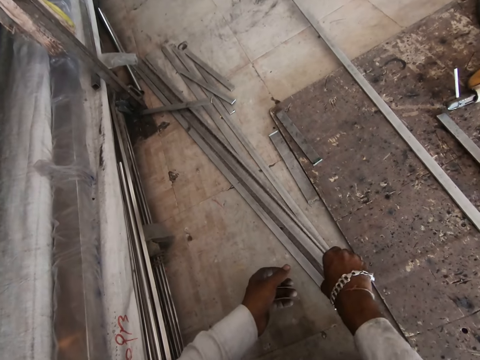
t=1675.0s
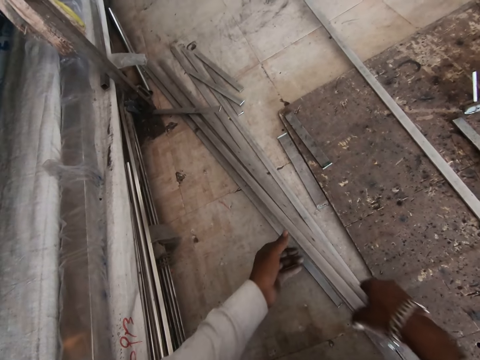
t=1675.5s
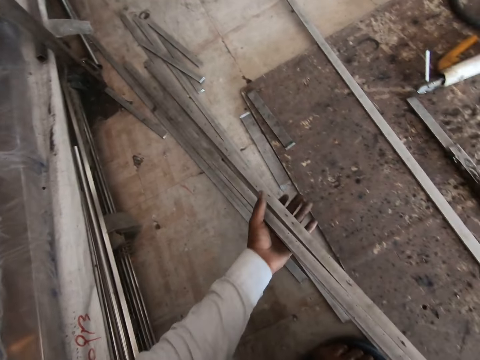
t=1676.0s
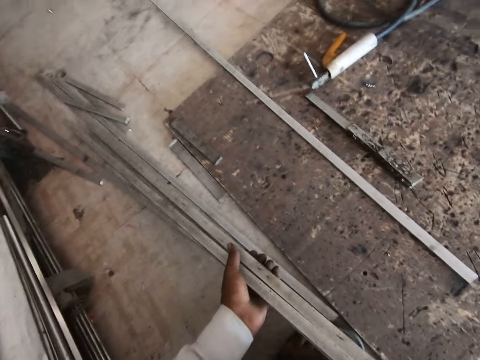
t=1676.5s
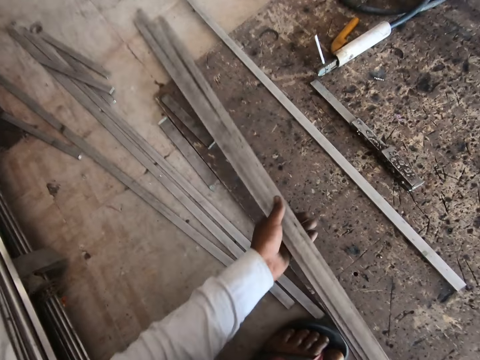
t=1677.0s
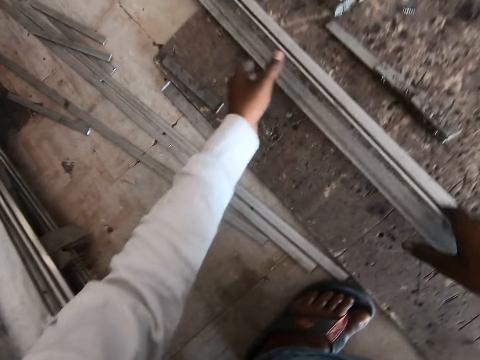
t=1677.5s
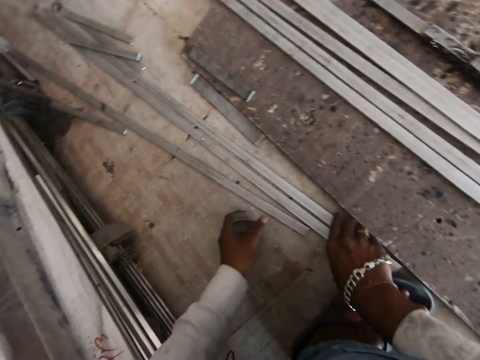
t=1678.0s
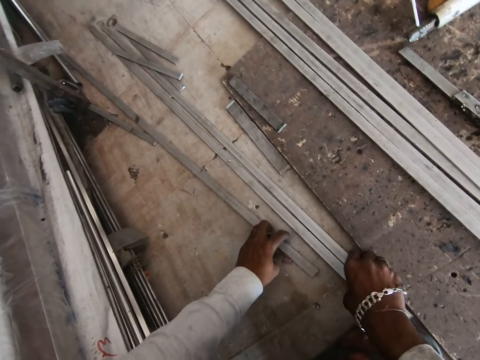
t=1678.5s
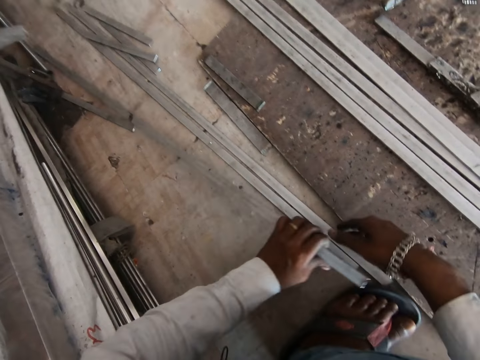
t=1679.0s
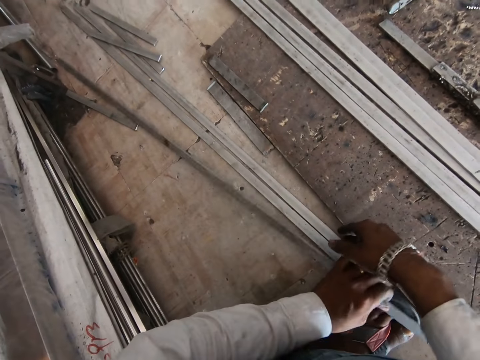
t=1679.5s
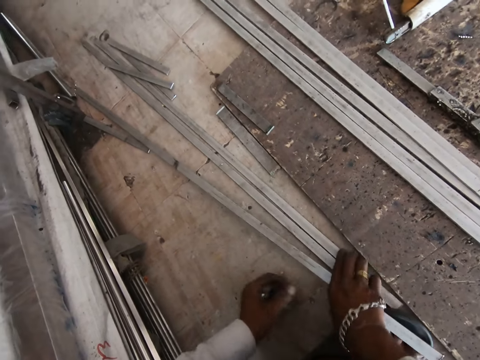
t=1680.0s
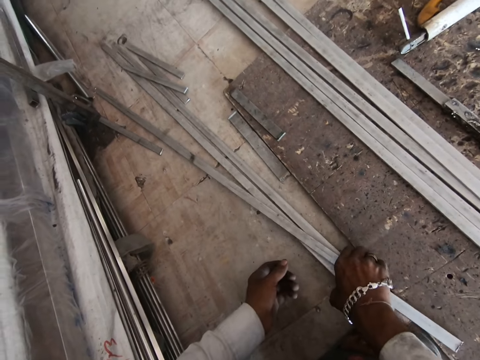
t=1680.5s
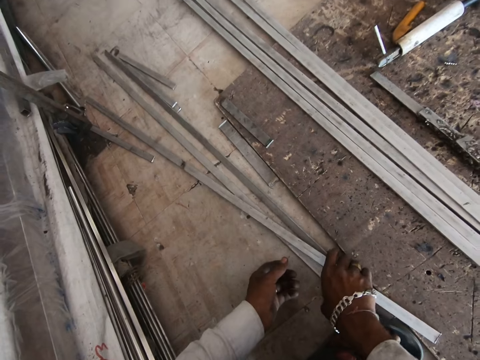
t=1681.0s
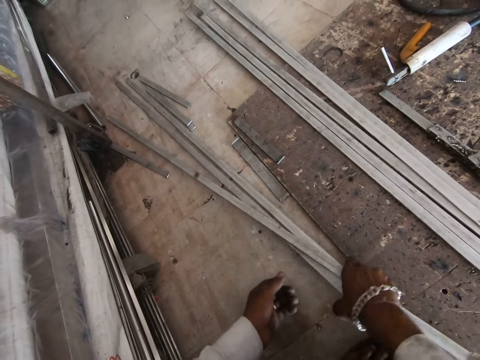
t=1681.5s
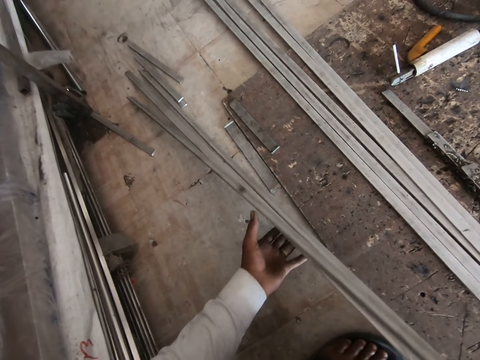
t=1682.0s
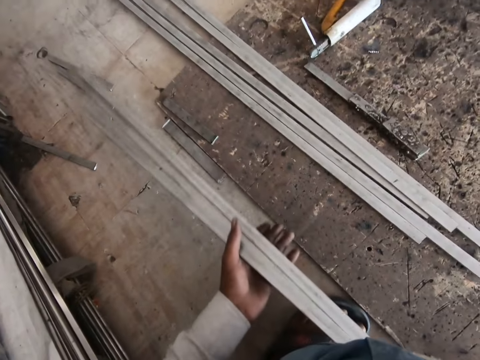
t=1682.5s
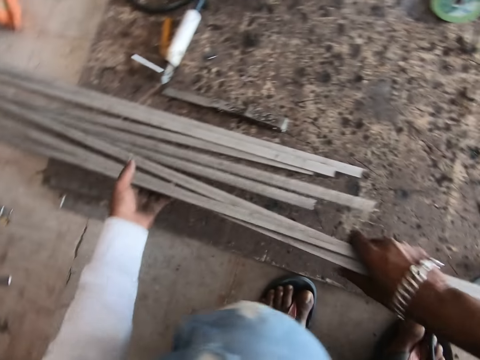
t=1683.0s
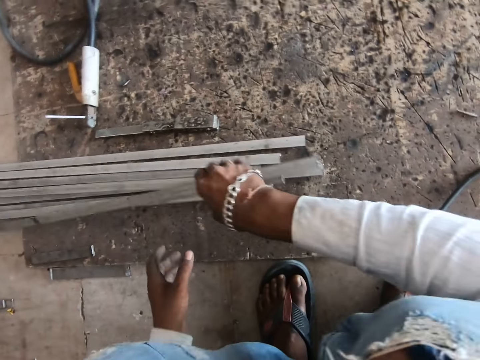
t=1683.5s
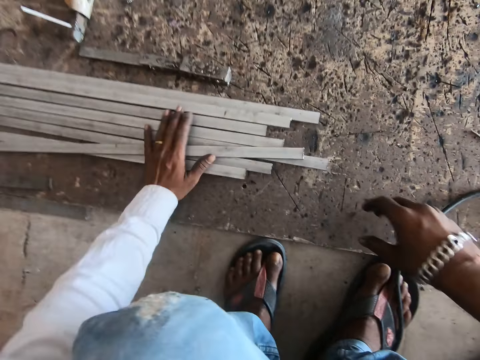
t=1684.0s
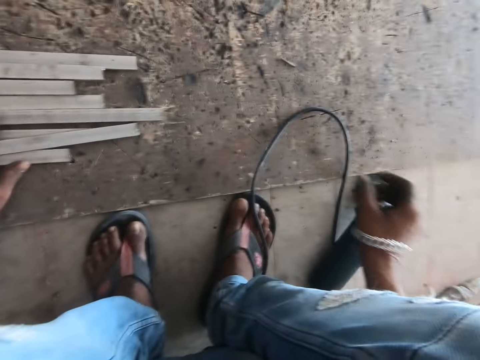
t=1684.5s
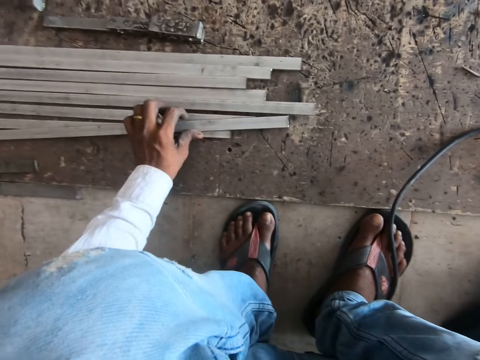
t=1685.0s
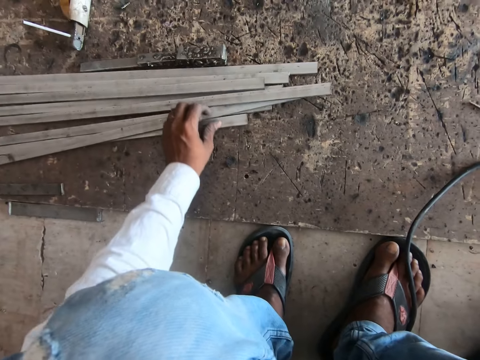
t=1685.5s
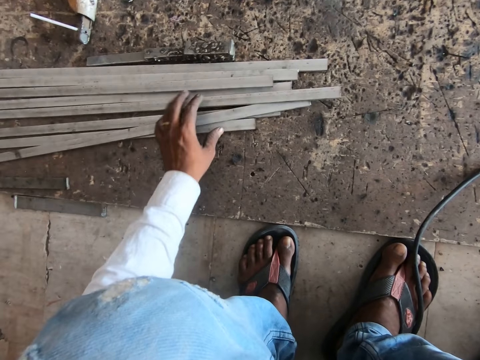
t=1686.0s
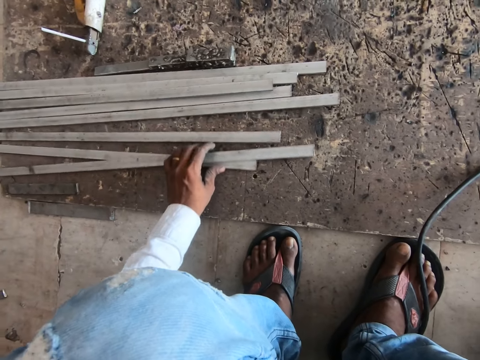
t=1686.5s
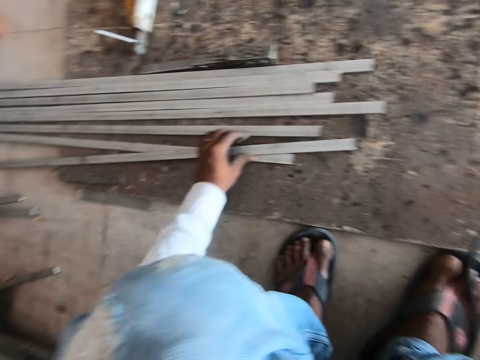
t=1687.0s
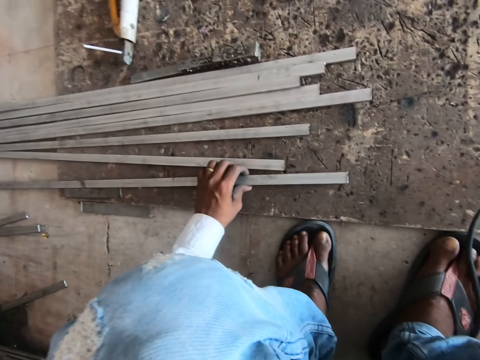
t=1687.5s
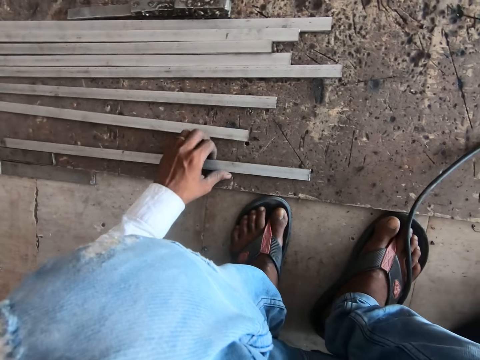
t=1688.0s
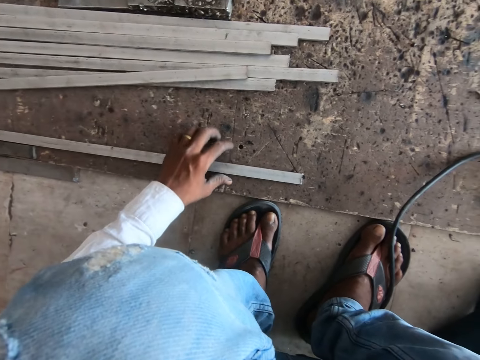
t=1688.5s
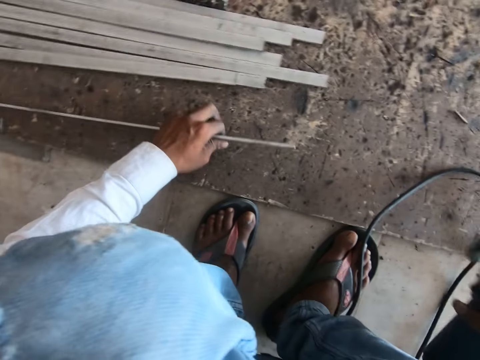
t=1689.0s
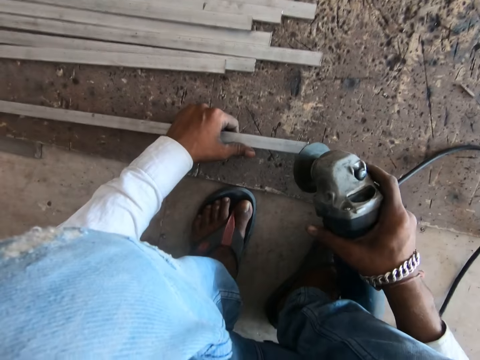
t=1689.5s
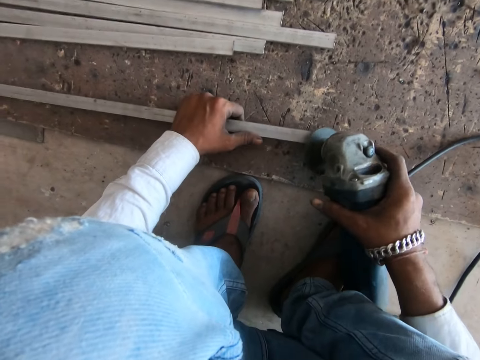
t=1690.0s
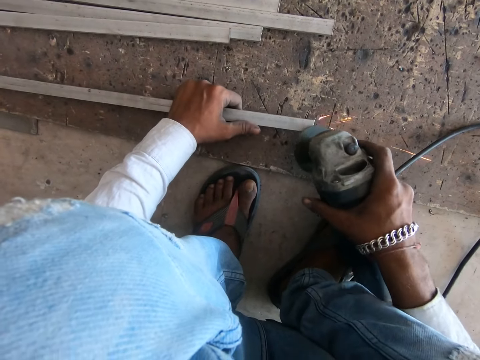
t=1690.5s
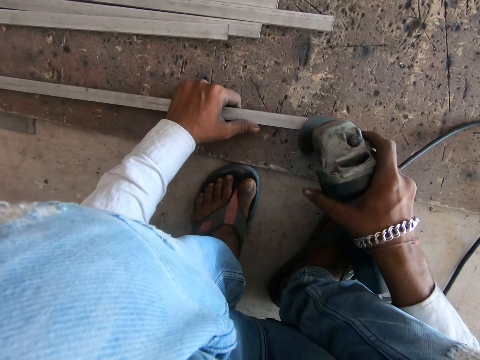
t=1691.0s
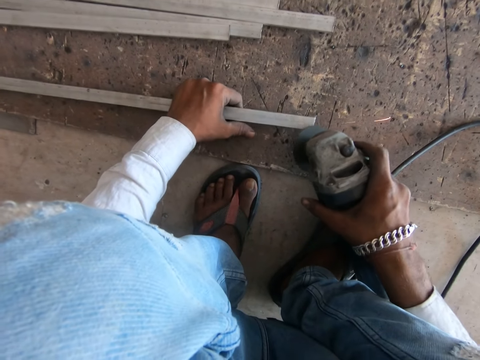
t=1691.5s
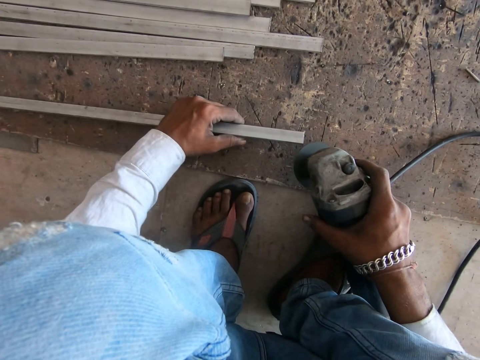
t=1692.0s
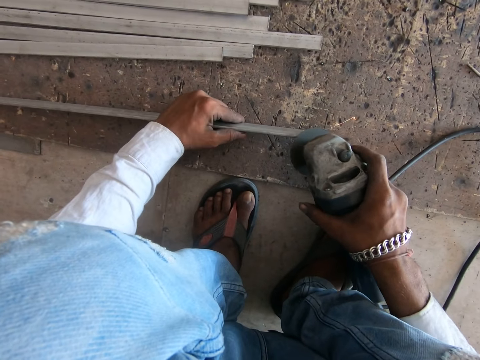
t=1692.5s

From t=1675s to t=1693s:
The camera wearer lifts the metal rods with both hands. They place the metal rods on the floor with both hands. They pick up a metal rod on the floor with the left hand. They place the metal rod on the floor with the left hand. They pick up the metal rods on the floor with the right hand. They hold the metal rods with both hands. They place the metal rods on the floor with both hands. They place the left hand on the metal rods on the floor. They move the metal rods on the floor with the left hand. They pick up the metal. They hold a metal rod with the left hand. They hold the grinder machine with the right hand. They grind the metal rod in the left hand with the grinder machine in the right hand.

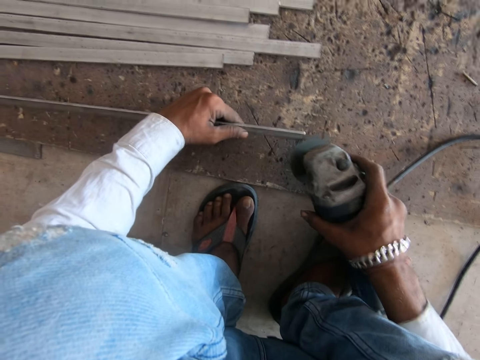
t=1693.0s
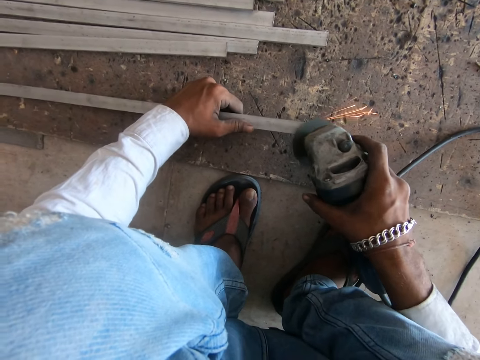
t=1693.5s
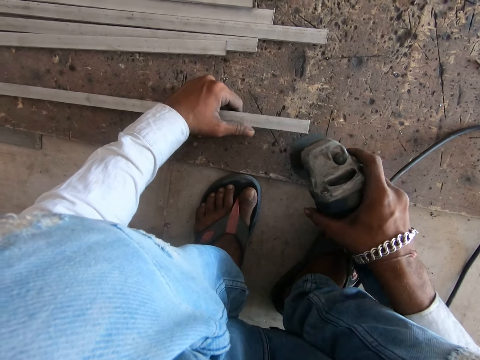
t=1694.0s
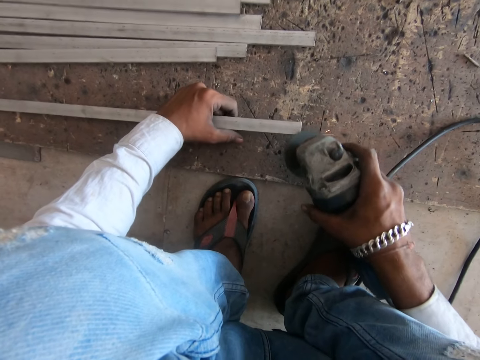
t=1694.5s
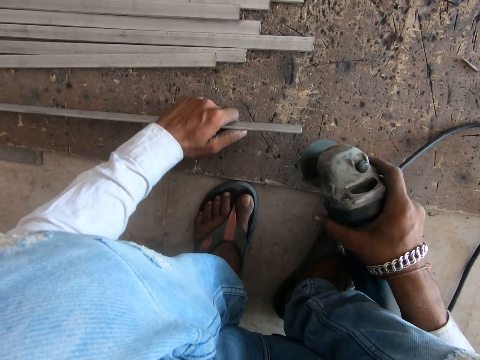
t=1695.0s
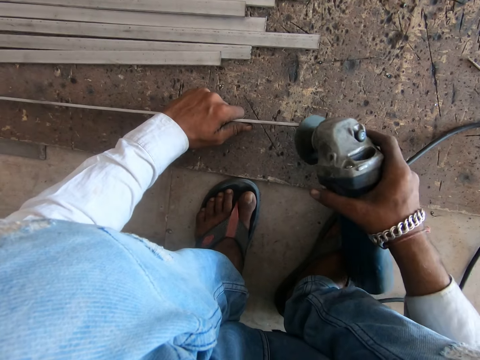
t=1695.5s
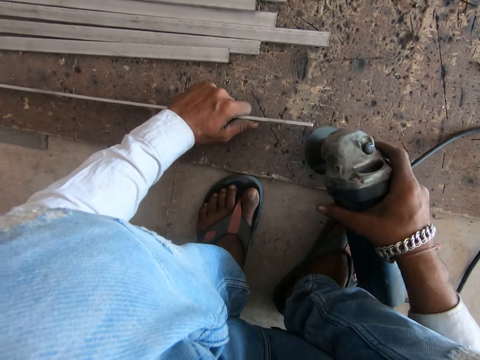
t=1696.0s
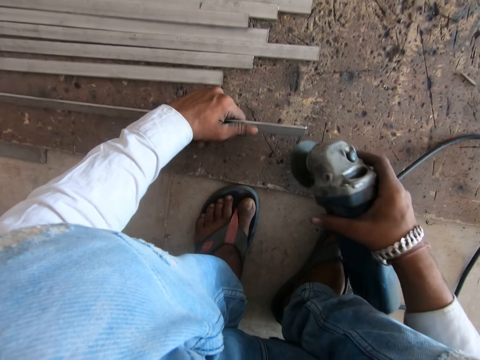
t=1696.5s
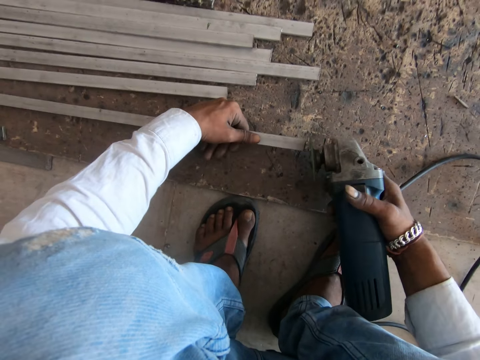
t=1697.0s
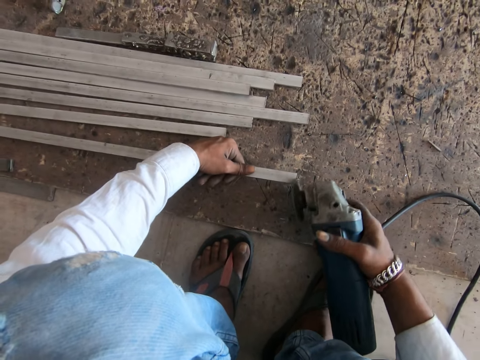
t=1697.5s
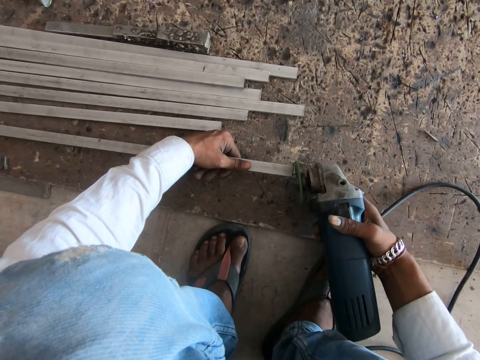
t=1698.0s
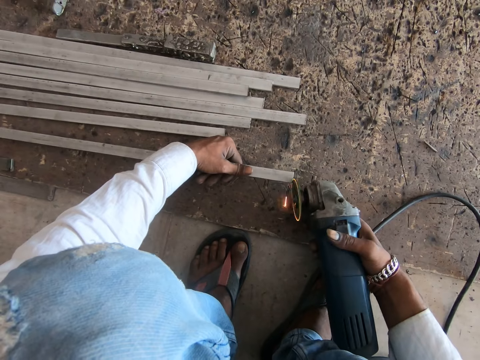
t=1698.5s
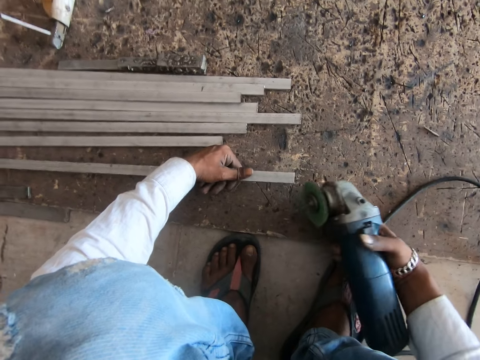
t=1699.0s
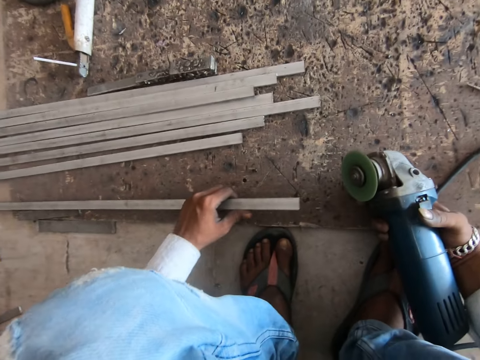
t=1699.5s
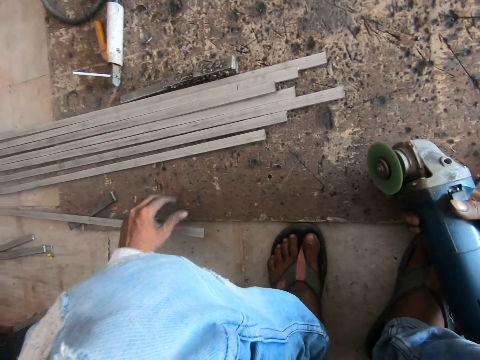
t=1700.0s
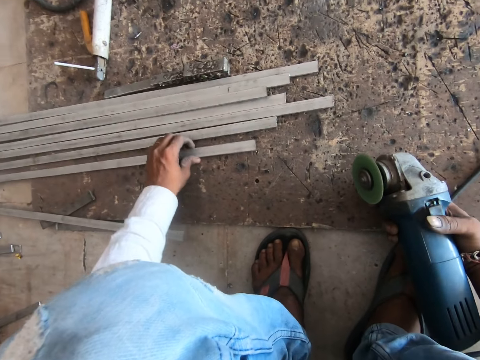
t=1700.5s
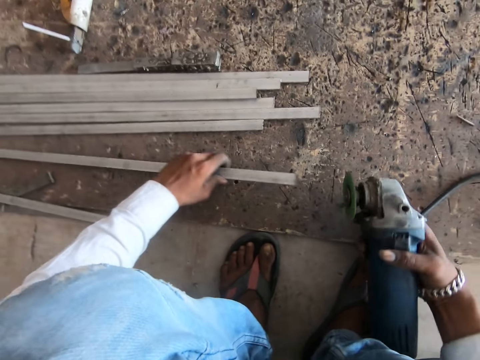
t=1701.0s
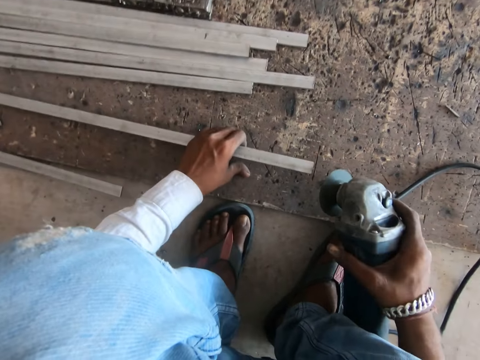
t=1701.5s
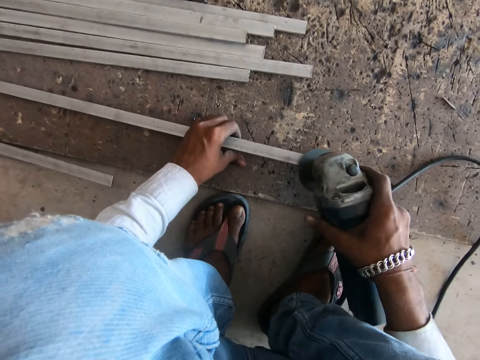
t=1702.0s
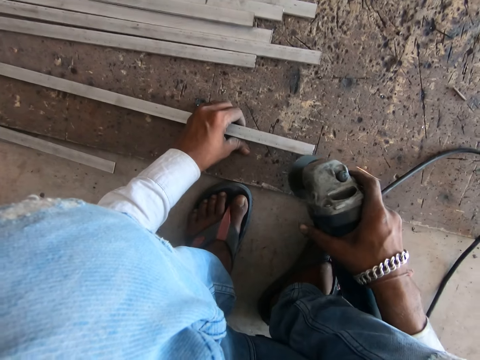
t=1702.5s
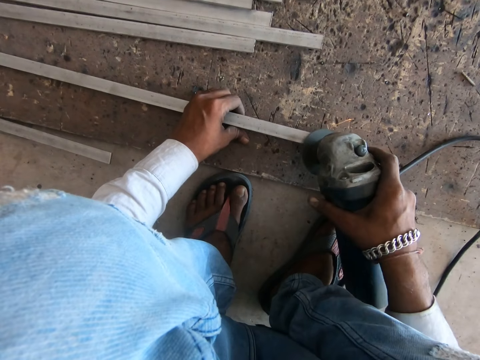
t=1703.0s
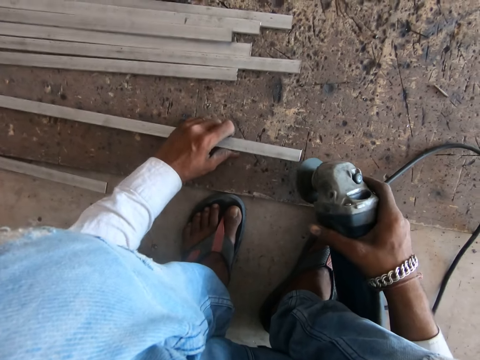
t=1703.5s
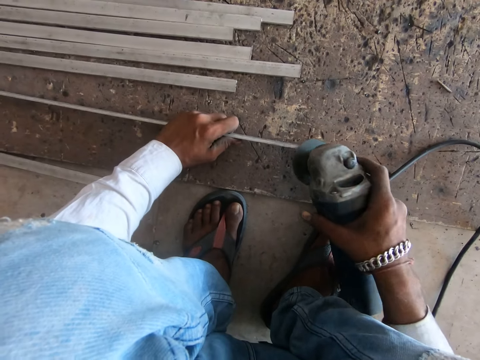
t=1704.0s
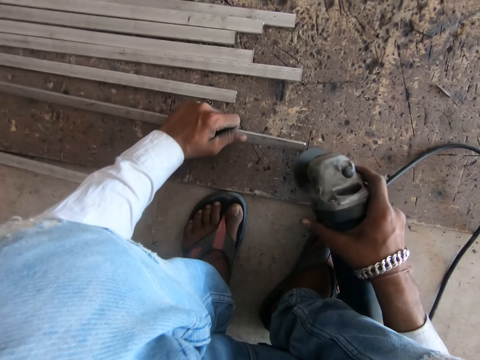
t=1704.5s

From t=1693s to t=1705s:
The camera wearer turns the metal rod with the left hand. They grind the metal rod in the left hand with the grinder machine in the right hand. They place the metal rod on the floor with the left hand. They pick up a metal rod on the floor with the left hand. They grind the metal rod in the left hand with the grinder machine in the right hand.
